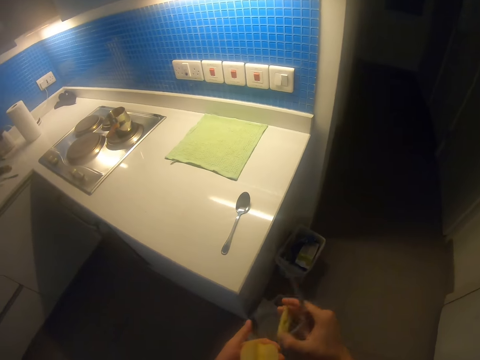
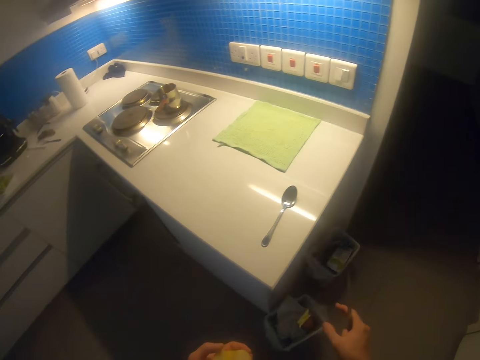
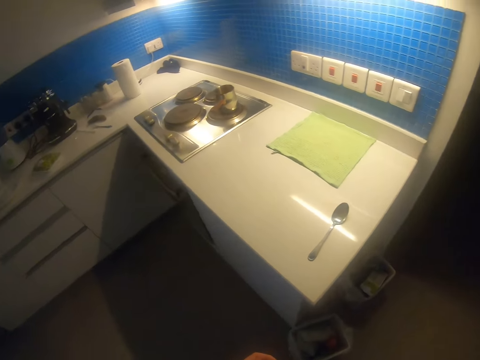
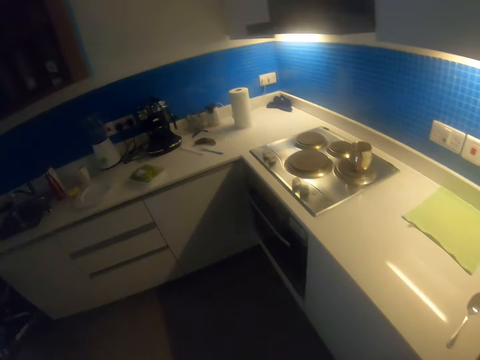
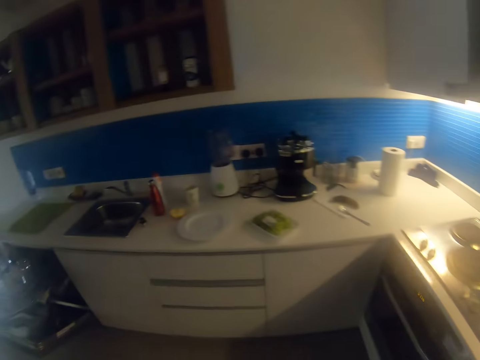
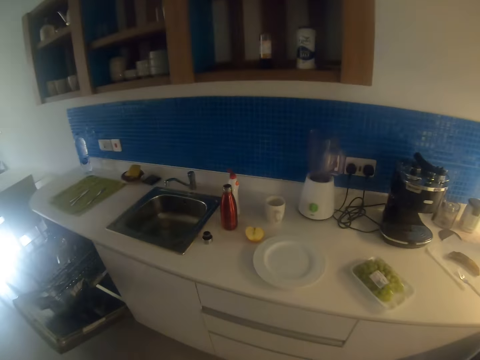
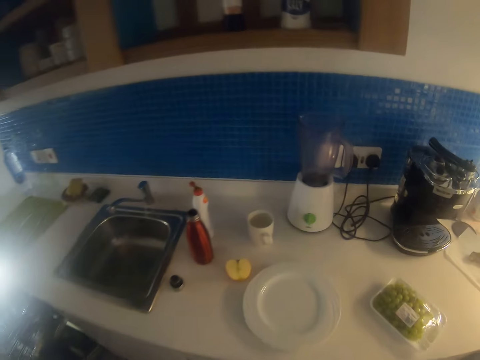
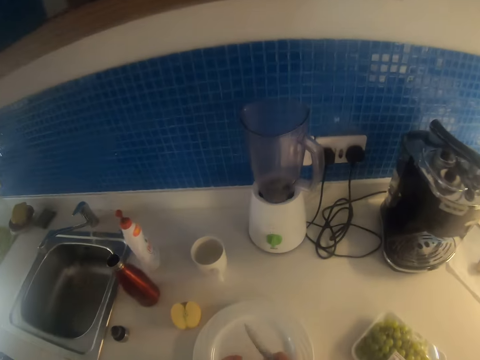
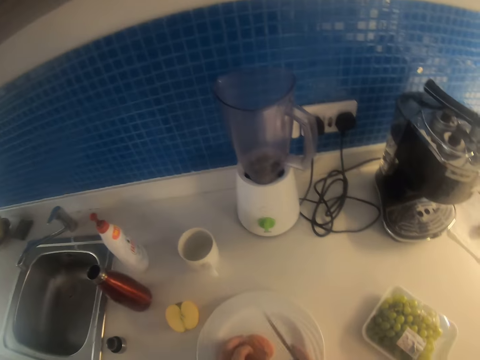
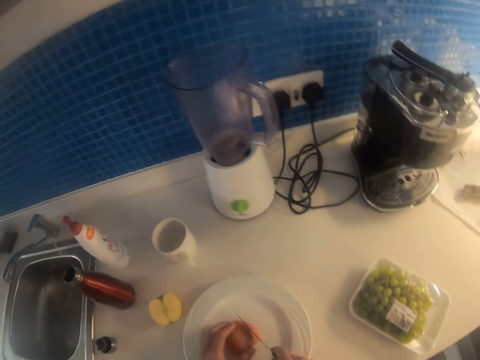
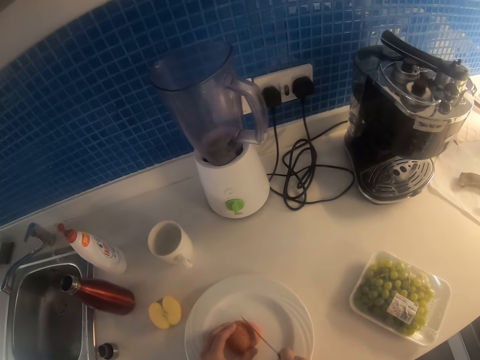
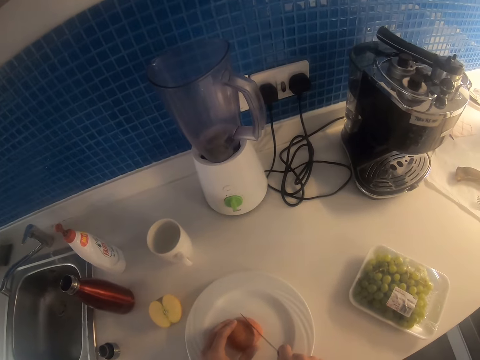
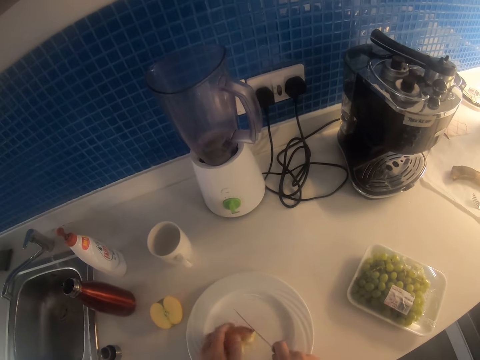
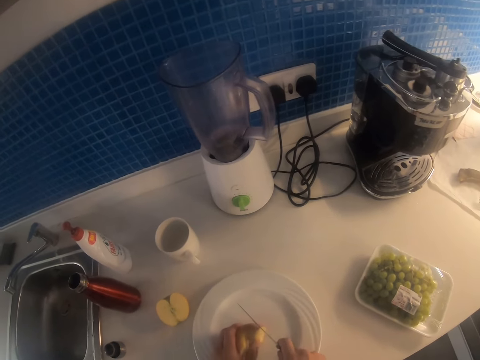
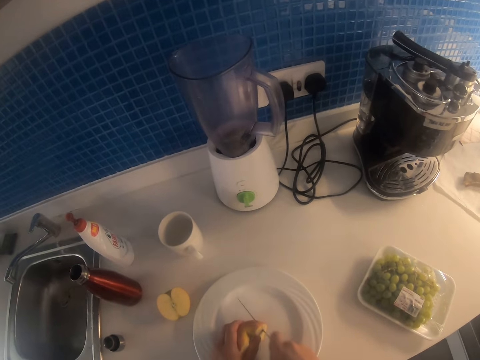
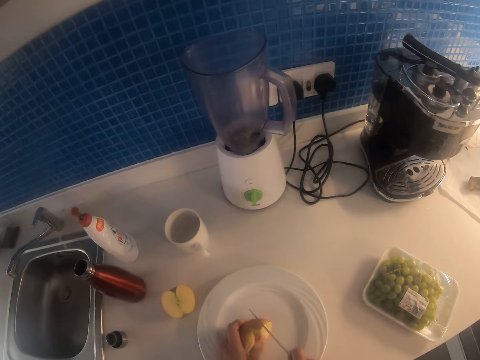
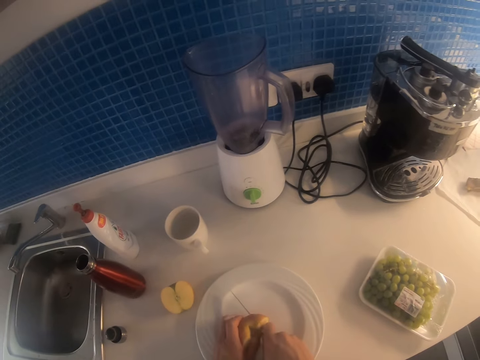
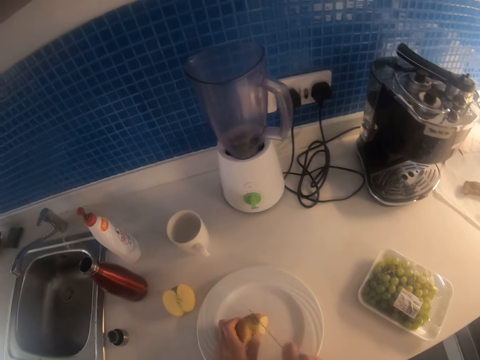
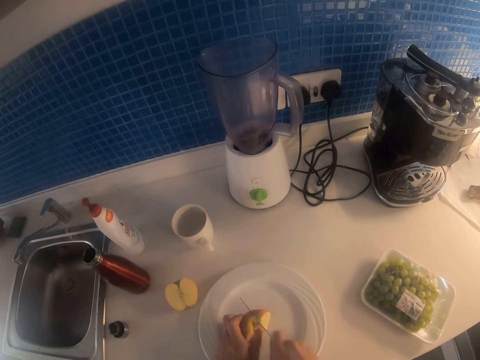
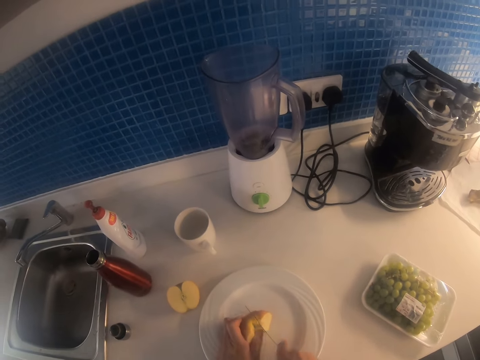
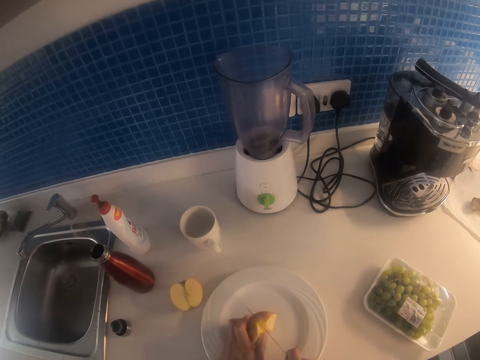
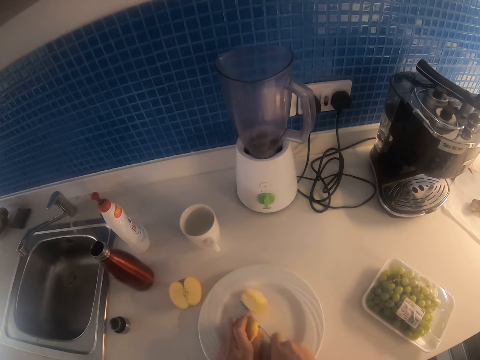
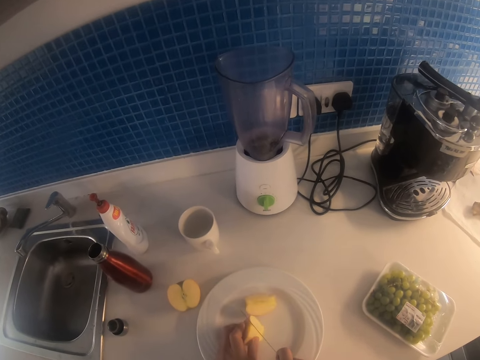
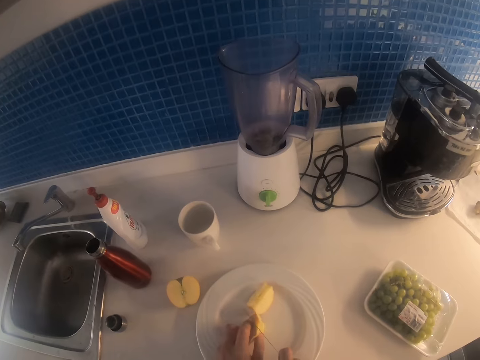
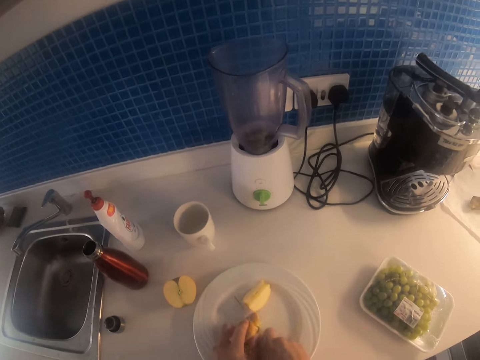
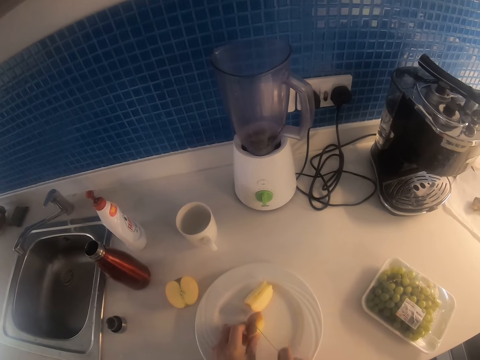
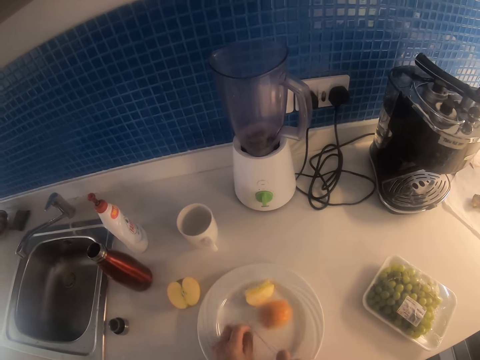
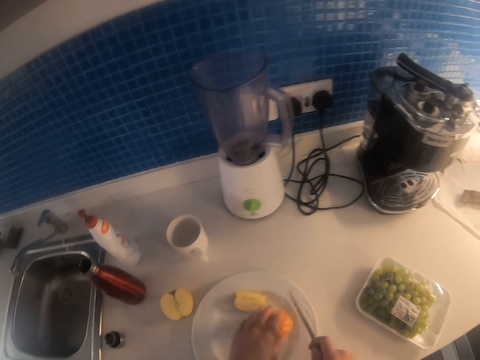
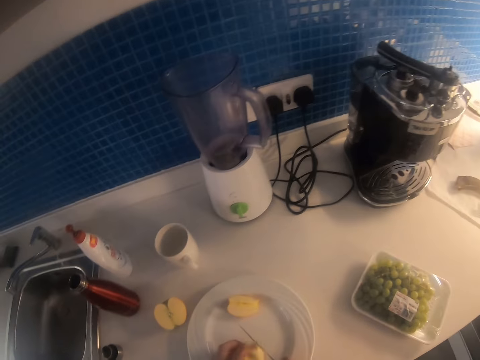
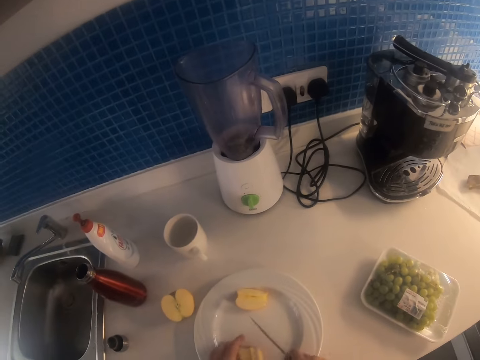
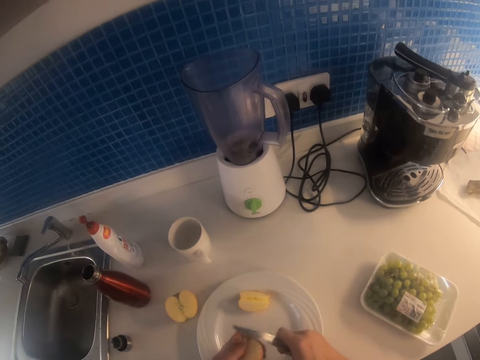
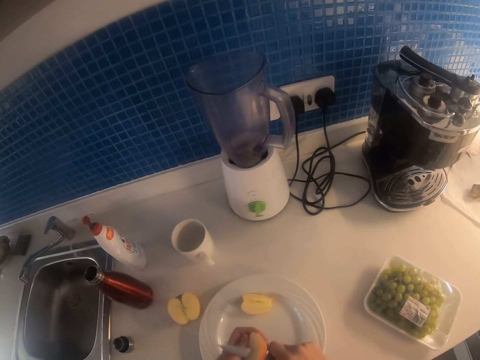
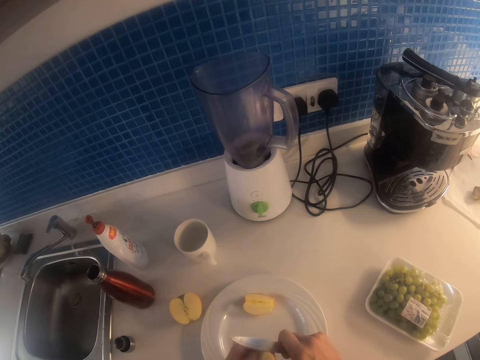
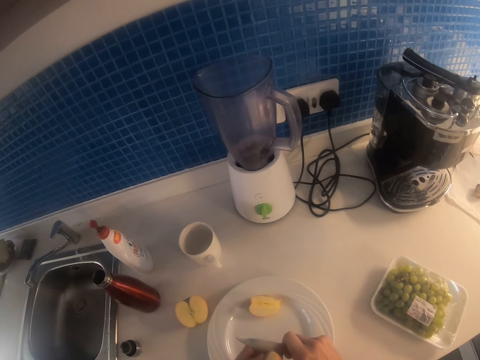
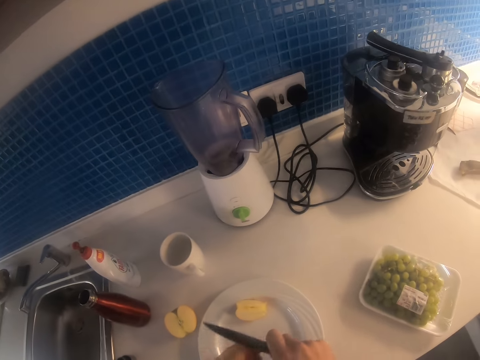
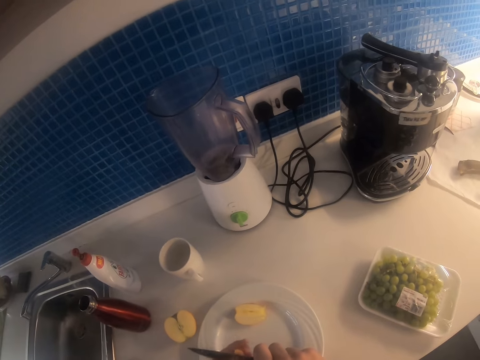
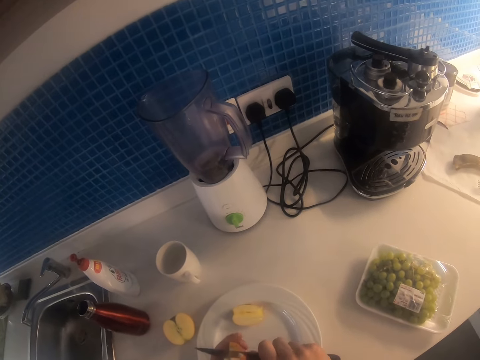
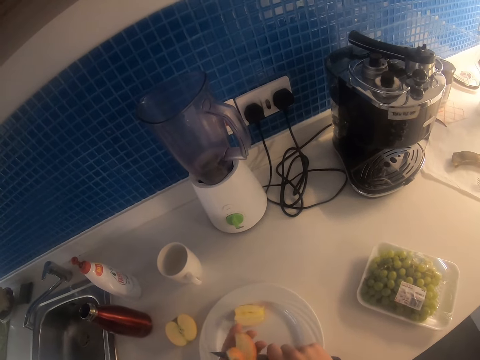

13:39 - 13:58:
The camera wearer lifts the seed. They throw the seed on the dustbin. They walk around. They place the fruit on the plate. They slice the apple into pieces. They cut the apple with a knife. They pick the apple. They cut the apple with the knife.

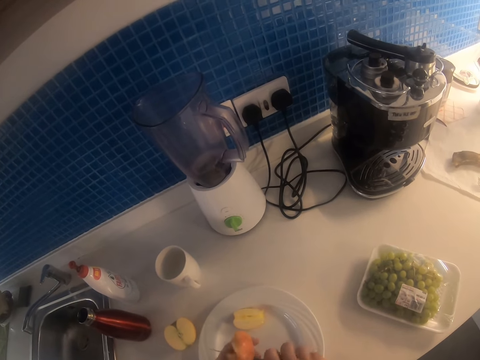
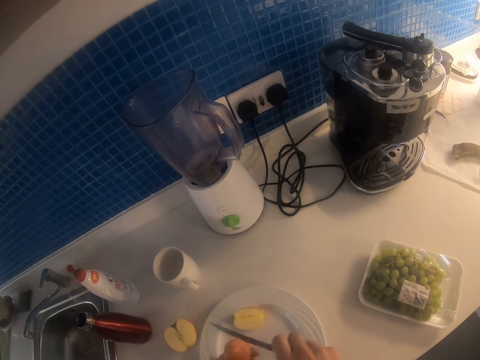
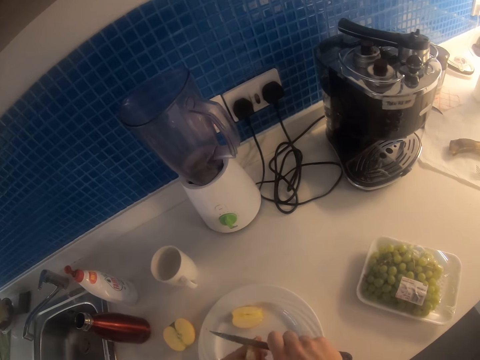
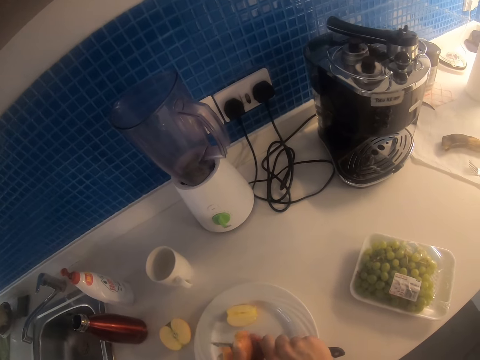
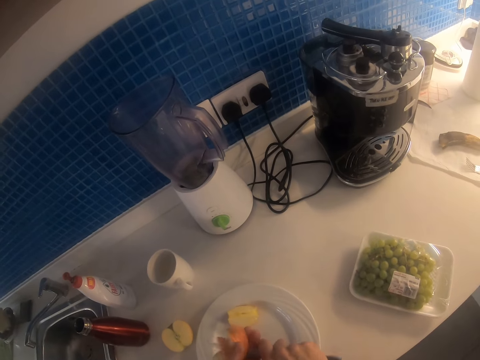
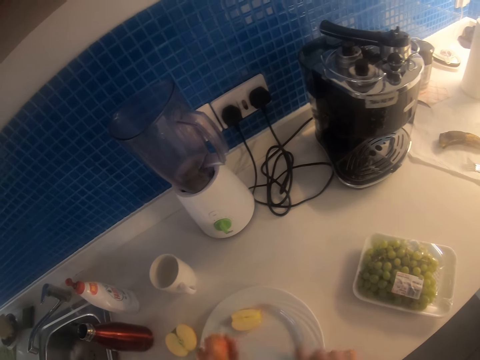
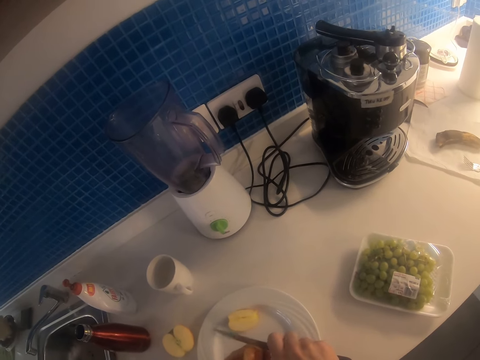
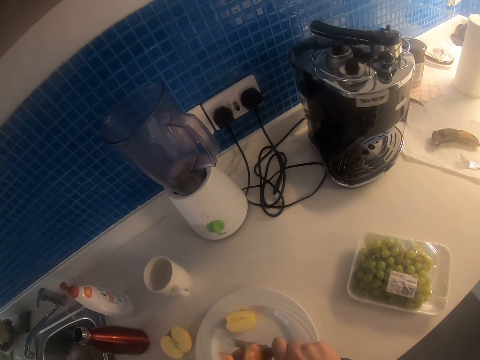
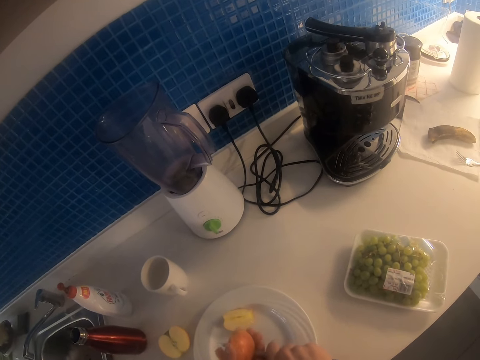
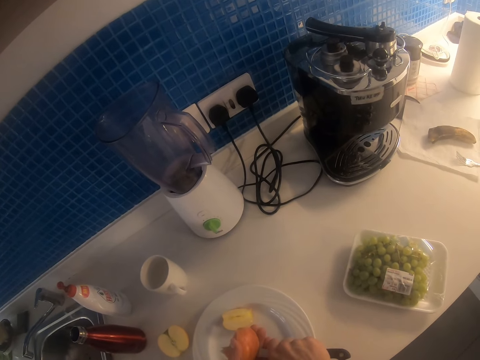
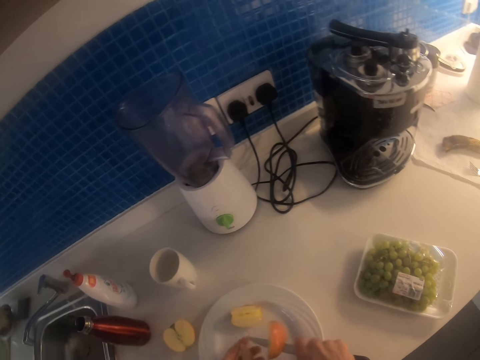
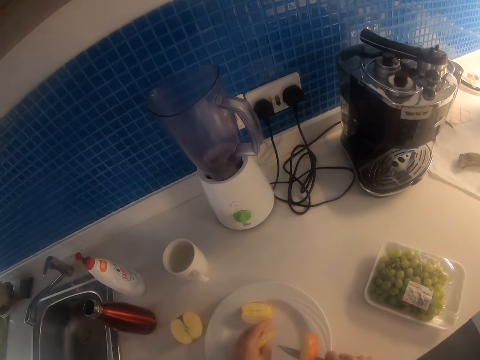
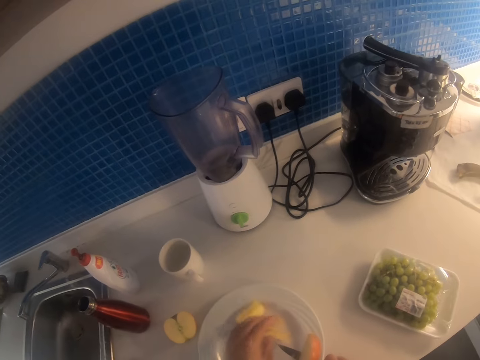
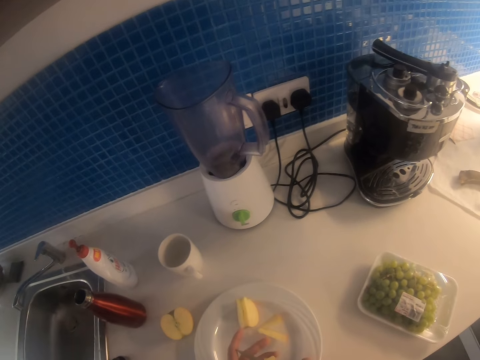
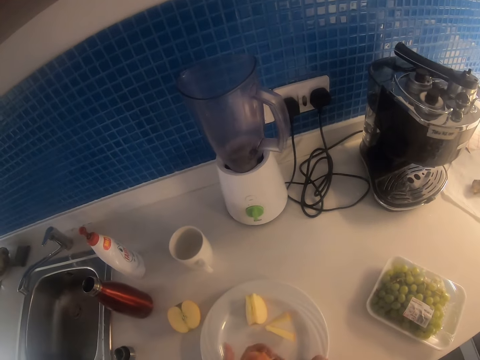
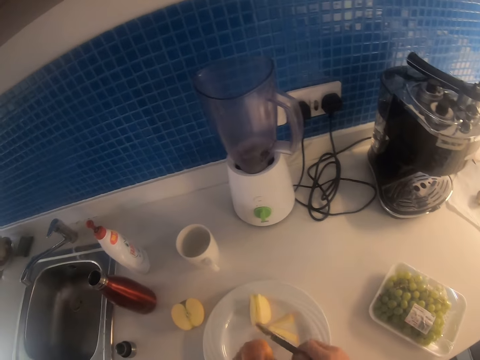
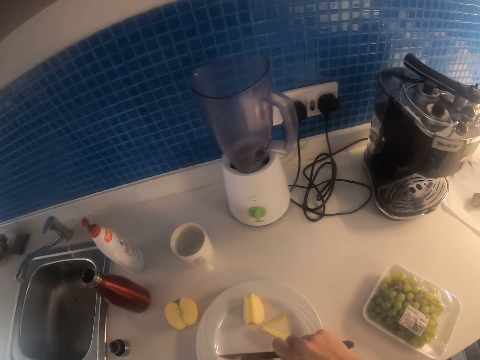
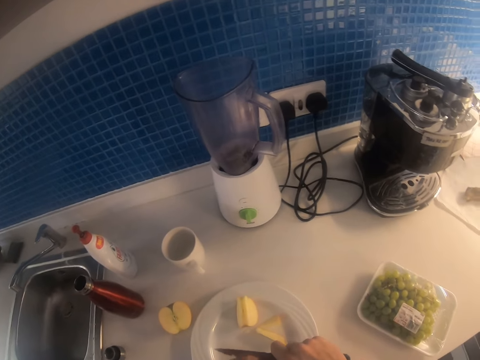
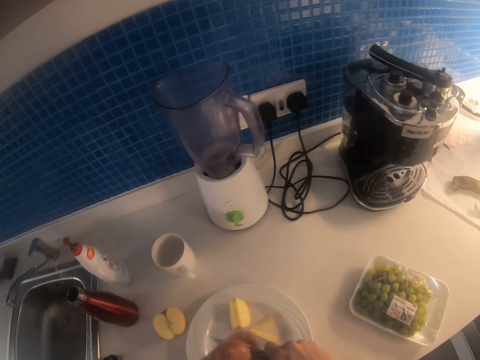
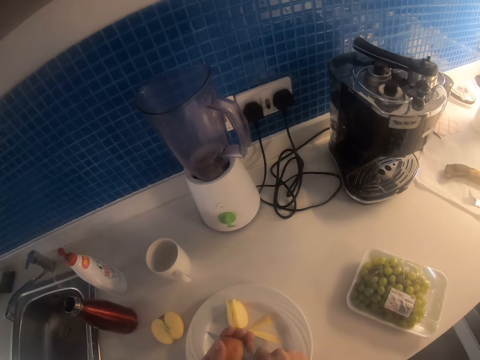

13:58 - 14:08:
The camera wearer lifts the knife. They cut the apple with the knife.
